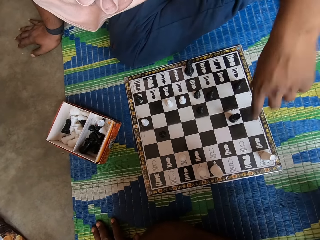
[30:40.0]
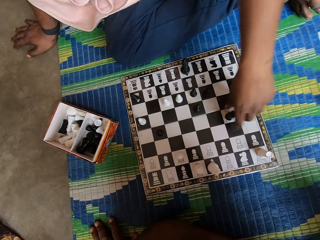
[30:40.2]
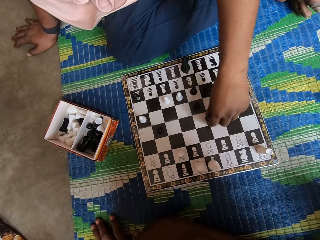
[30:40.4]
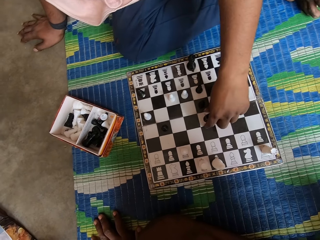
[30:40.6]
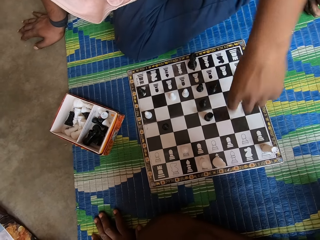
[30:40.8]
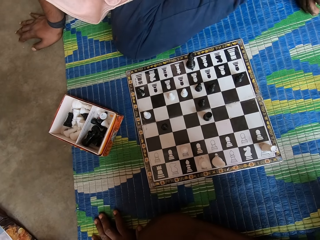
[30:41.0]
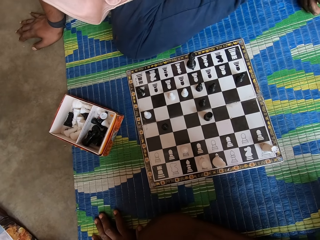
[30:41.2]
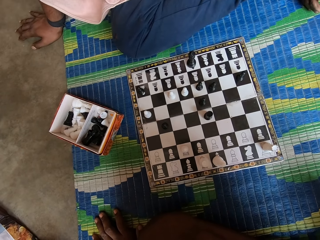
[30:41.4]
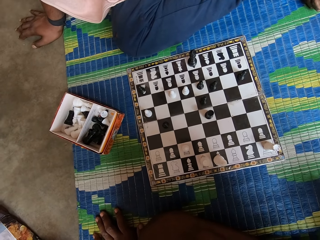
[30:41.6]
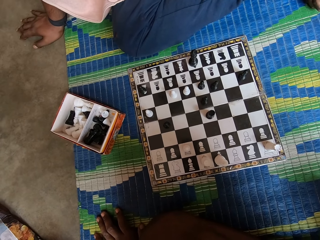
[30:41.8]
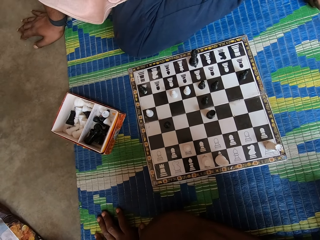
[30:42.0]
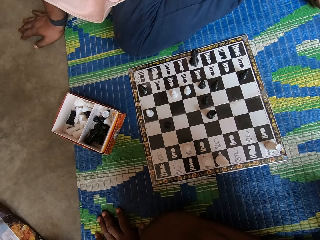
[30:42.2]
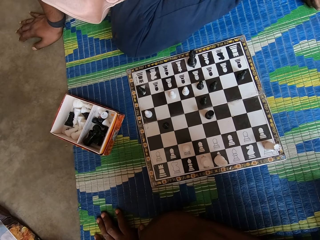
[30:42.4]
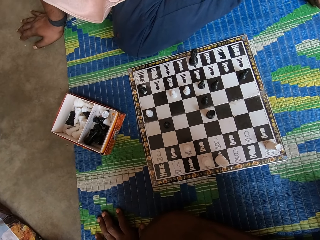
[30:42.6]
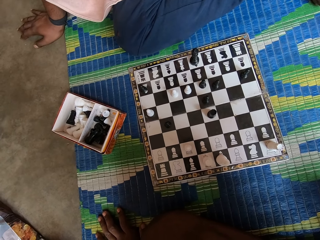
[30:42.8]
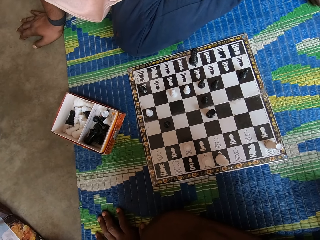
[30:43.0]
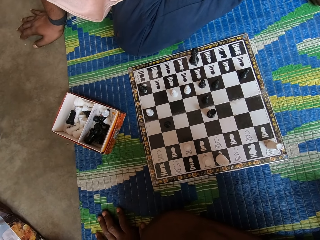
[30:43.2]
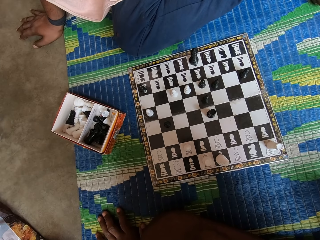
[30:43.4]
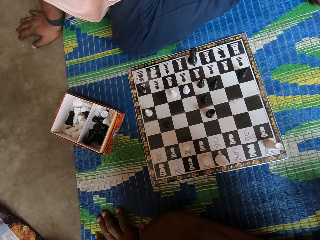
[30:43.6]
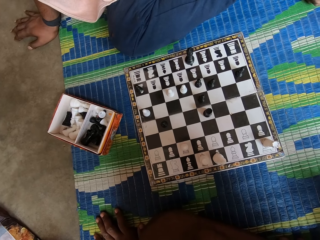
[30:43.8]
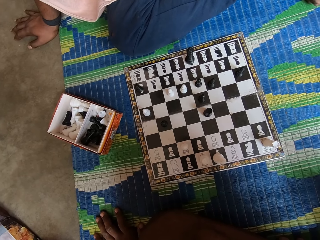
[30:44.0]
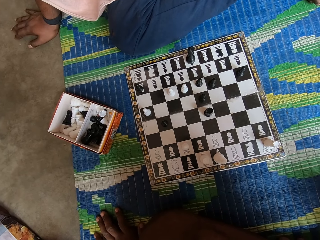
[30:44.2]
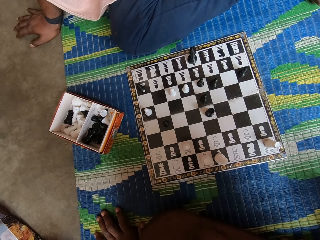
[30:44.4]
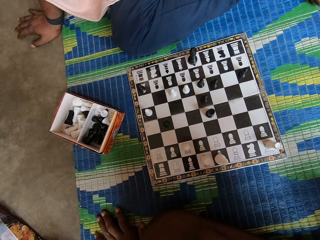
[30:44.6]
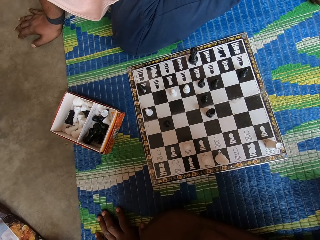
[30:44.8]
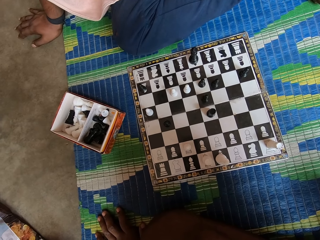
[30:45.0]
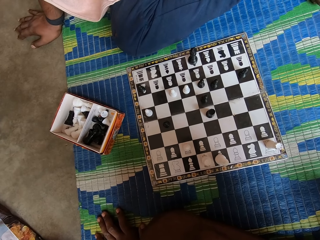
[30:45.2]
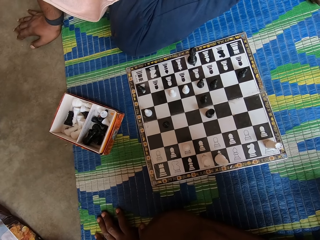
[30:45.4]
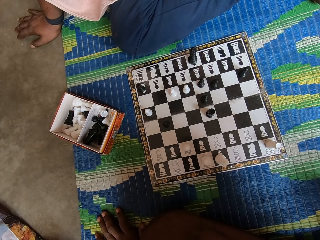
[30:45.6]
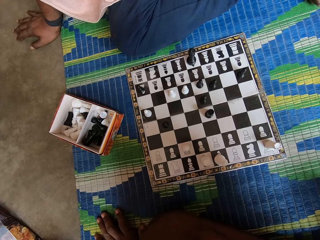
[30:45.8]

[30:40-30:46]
A man moves a pawn on the chessboard.

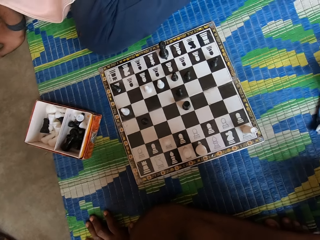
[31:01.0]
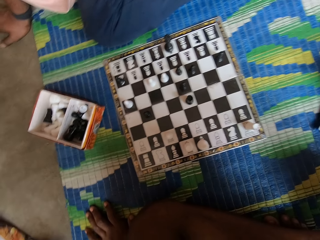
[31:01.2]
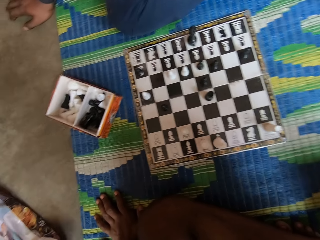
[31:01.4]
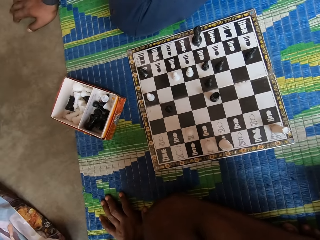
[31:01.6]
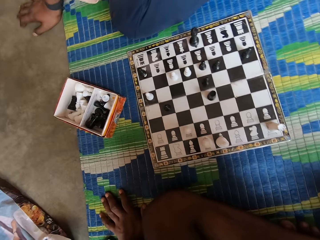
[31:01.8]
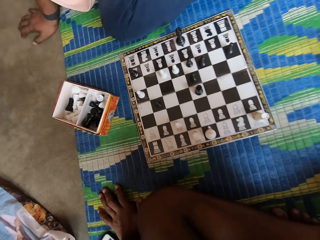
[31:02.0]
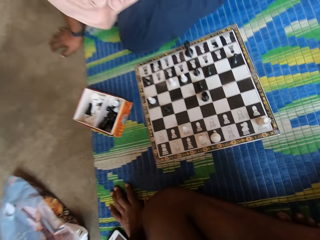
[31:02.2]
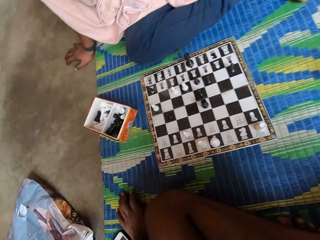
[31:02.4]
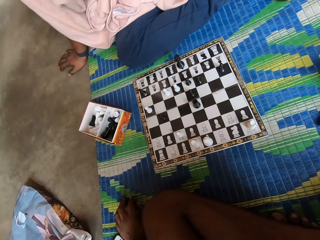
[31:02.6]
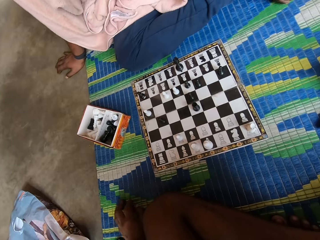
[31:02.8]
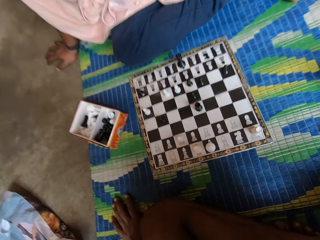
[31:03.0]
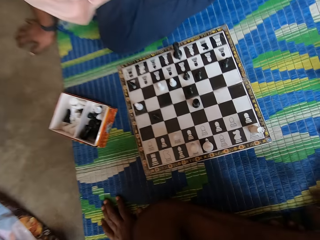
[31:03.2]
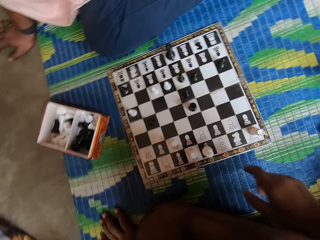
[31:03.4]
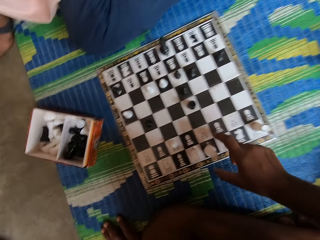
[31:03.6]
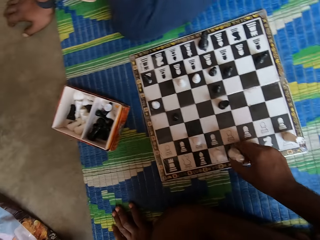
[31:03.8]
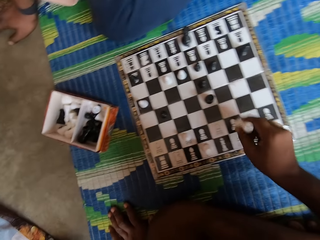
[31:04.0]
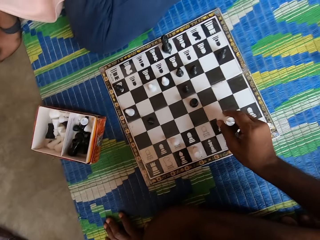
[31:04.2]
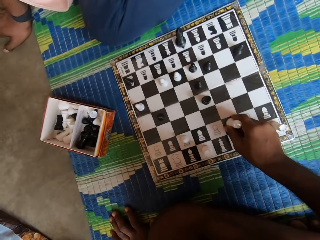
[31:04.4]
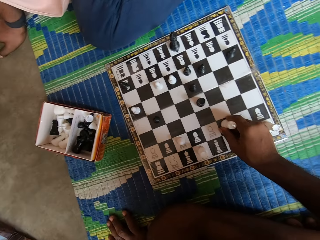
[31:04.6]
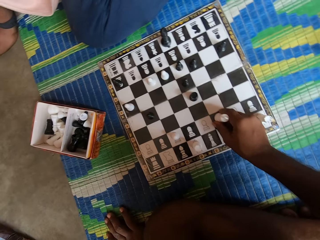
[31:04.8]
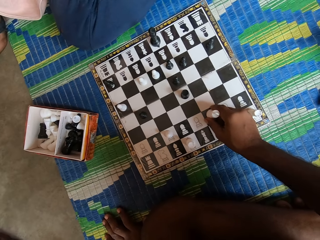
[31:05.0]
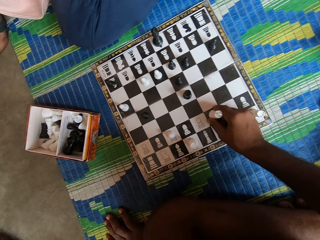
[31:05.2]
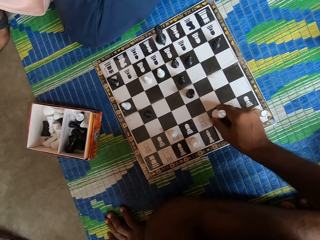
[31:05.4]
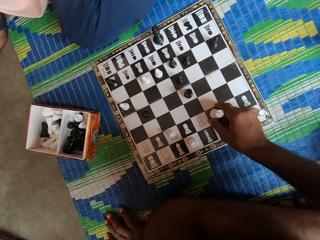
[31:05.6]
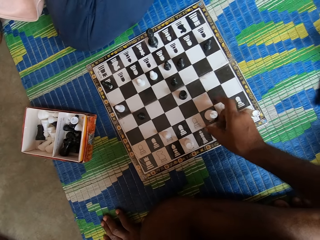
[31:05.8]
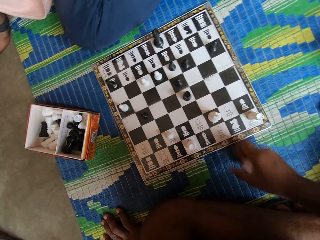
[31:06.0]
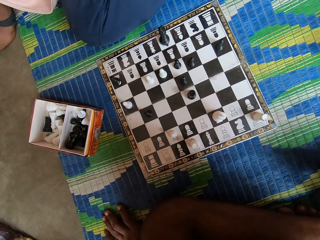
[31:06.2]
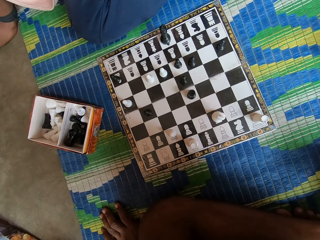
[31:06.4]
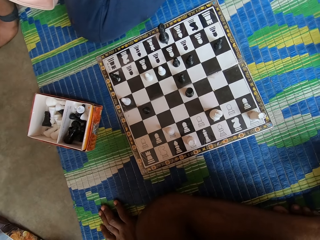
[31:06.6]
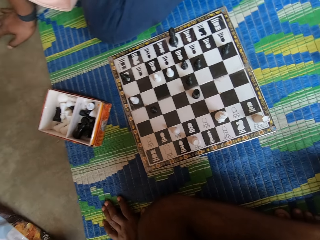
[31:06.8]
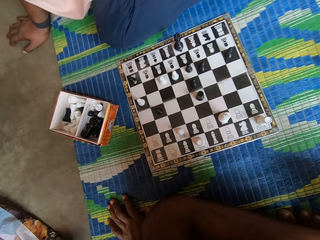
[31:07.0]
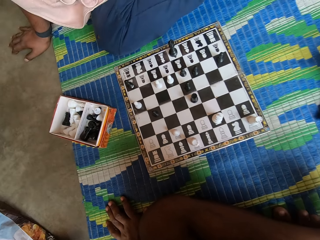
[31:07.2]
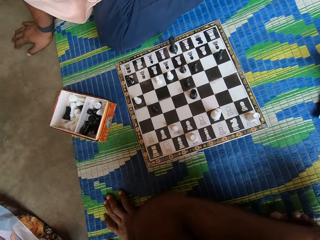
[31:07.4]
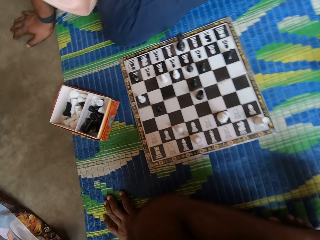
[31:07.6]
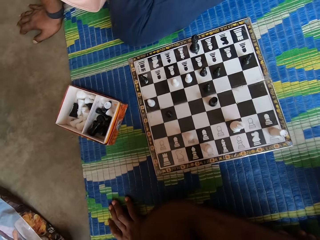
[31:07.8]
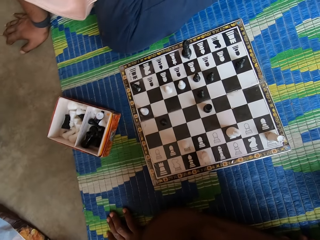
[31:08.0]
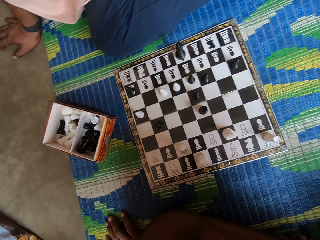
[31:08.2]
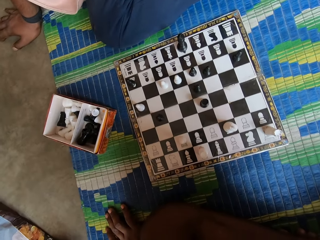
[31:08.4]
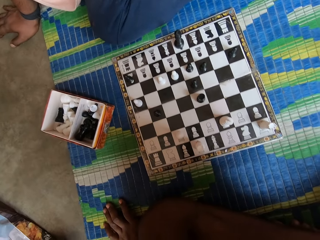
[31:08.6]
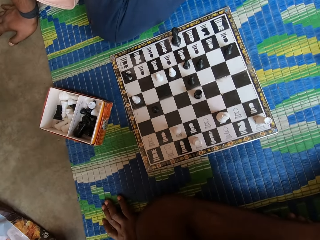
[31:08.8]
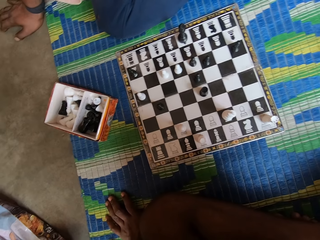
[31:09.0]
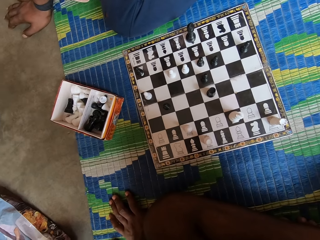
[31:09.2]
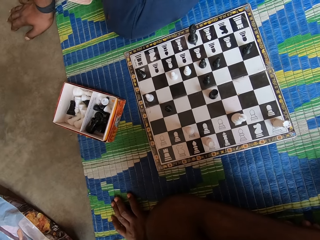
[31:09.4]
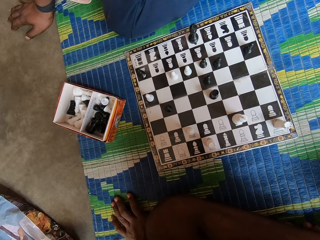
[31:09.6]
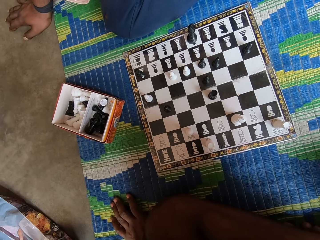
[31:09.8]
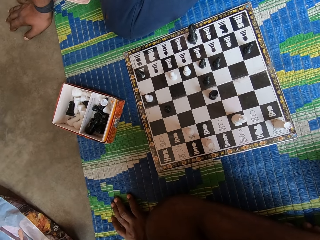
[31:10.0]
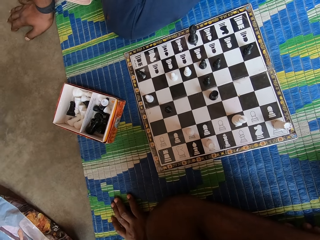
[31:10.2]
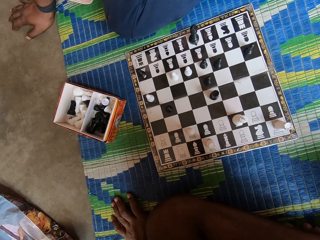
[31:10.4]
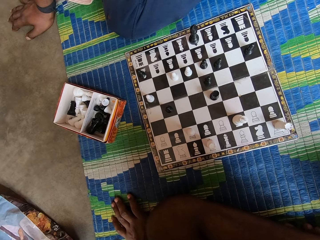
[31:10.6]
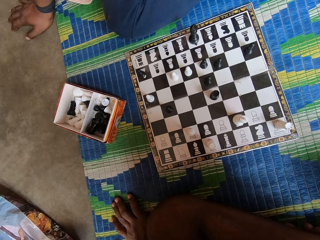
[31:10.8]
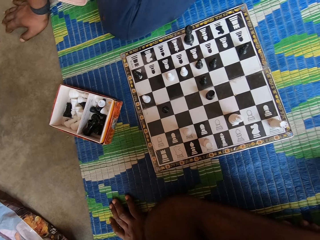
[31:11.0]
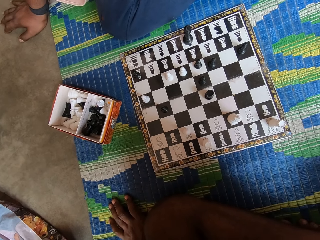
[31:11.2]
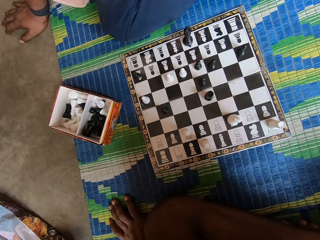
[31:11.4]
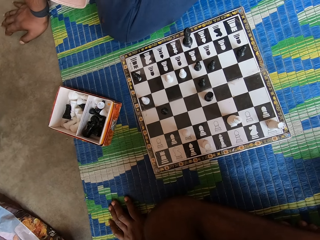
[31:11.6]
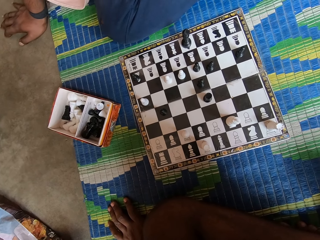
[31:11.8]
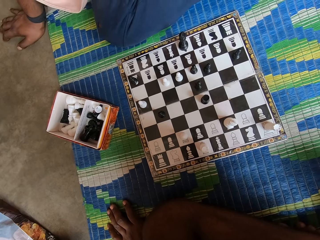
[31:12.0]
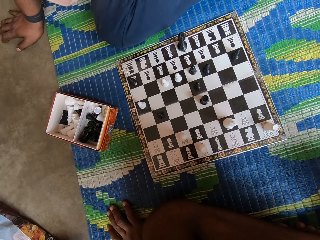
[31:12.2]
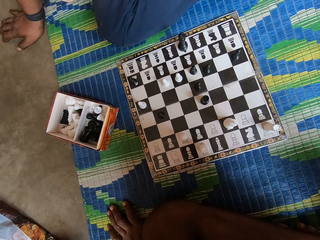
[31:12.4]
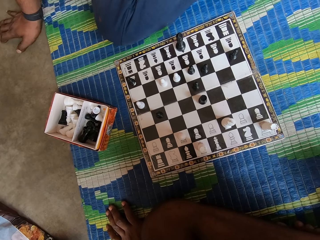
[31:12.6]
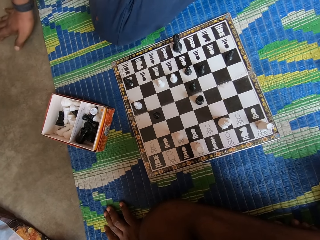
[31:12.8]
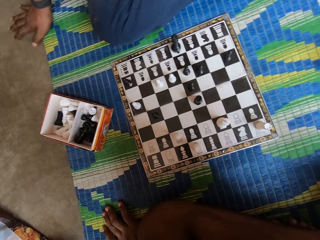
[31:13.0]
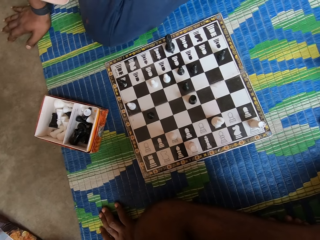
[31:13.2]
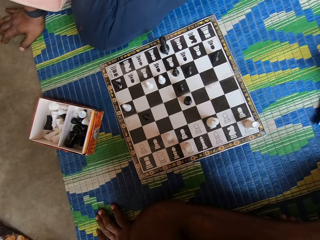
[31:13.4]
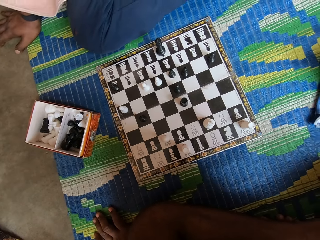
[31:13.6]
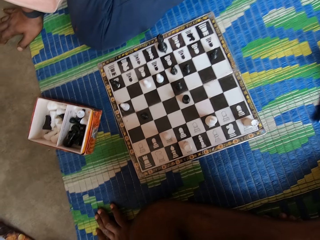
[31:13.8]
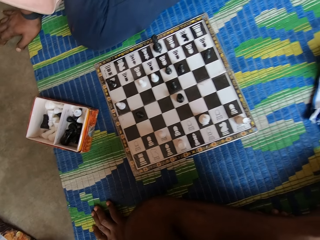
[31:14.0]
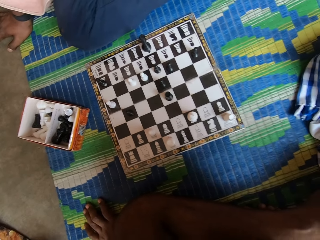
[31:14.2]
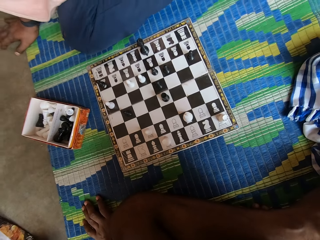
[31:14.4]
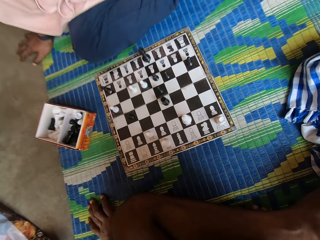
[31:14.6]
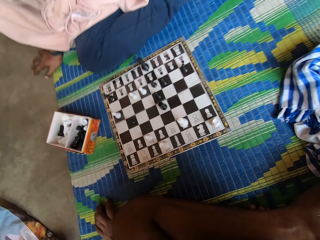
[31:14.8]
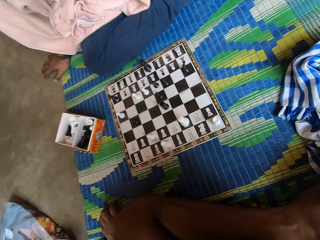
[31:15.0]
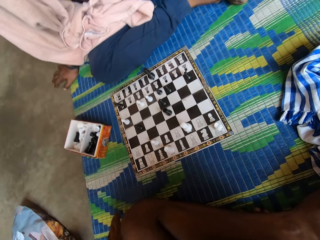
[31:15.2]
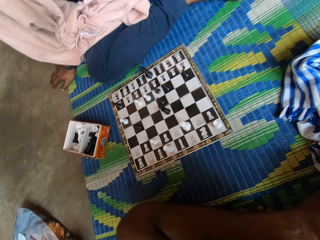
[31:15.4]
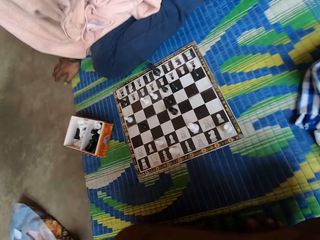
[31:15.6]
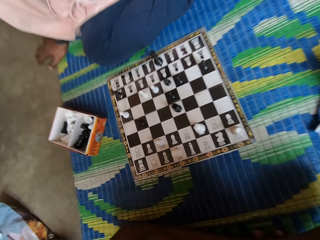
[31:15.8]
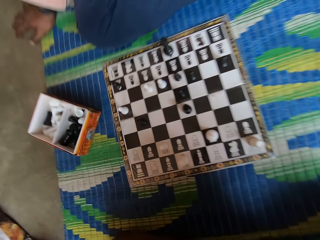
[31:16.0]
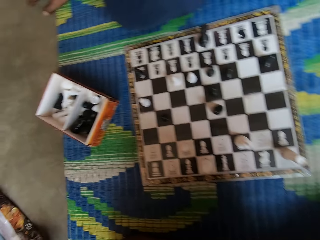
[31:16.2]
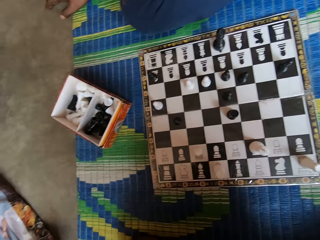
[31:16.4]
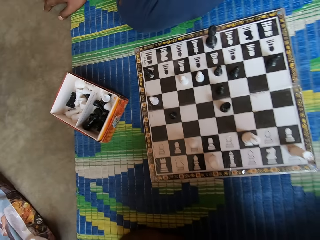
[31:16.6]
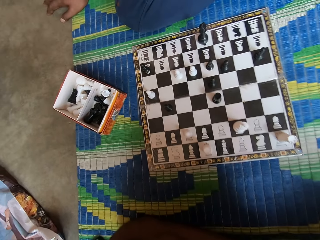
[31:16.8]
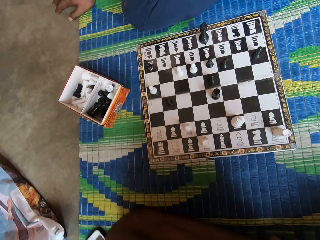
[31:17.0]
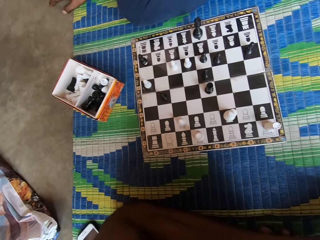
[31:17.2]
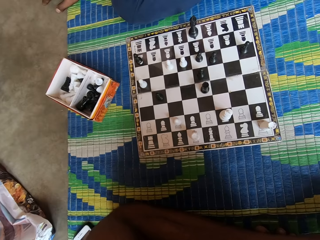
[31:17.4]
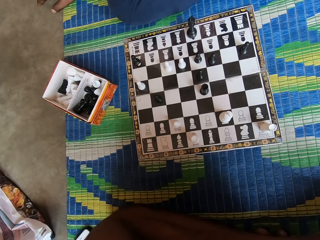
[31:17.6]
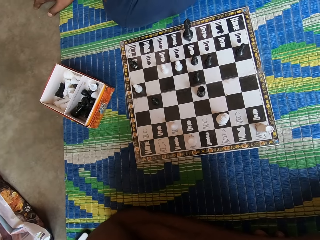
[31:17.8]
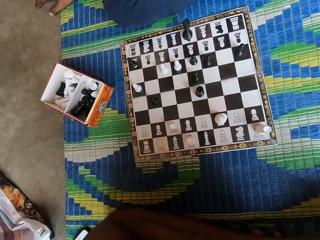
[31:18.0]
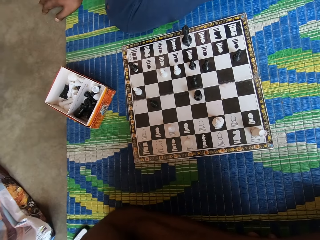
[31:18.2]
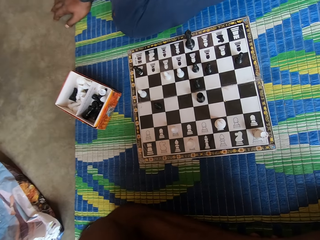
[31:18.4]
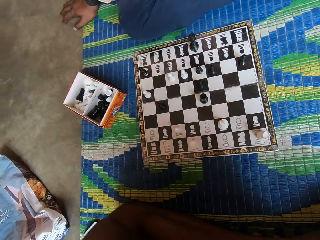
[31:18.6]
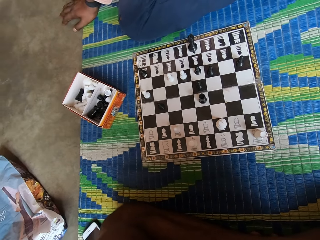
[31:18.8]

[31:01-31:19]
The camera wearer moves his hand. He moves a pawn on the chessboard.
